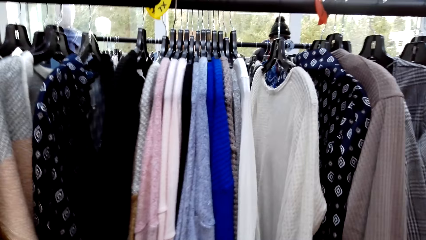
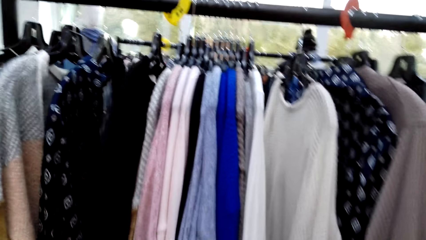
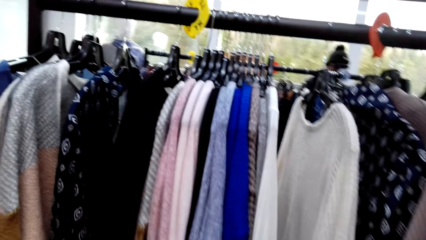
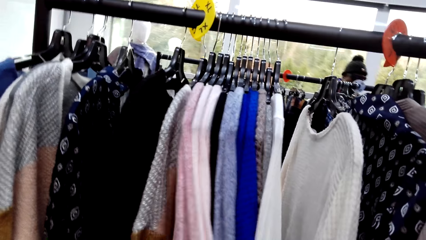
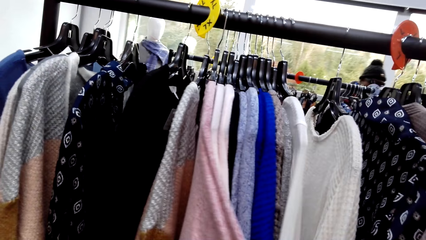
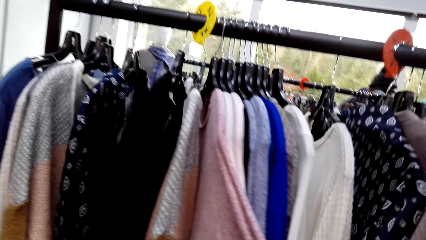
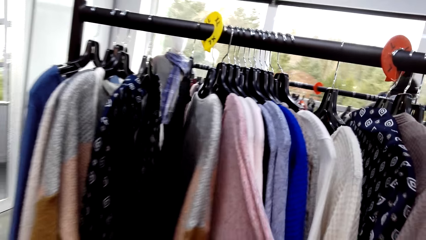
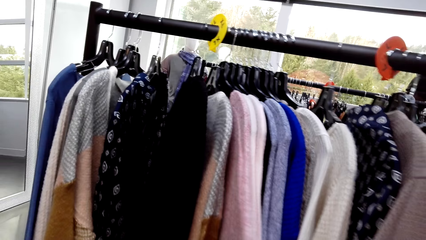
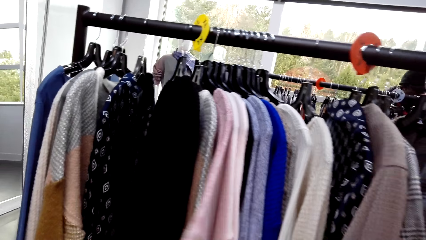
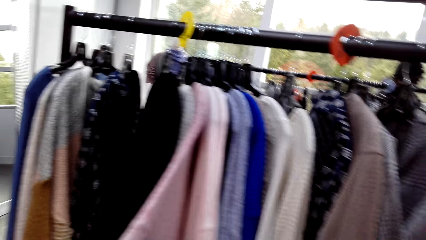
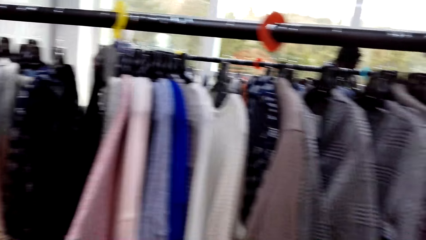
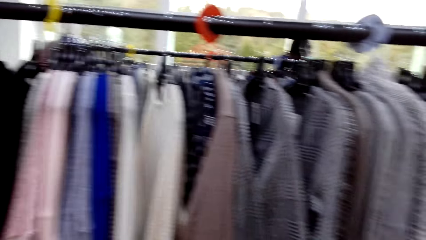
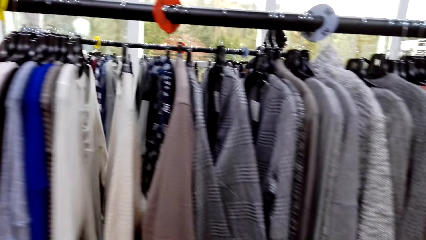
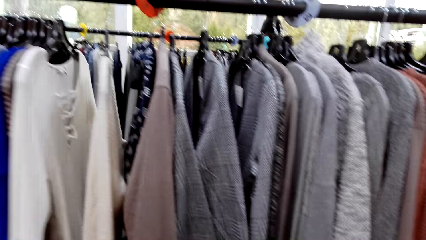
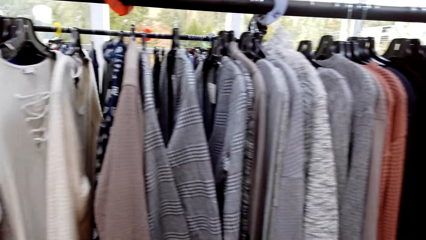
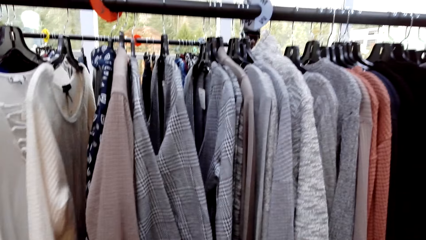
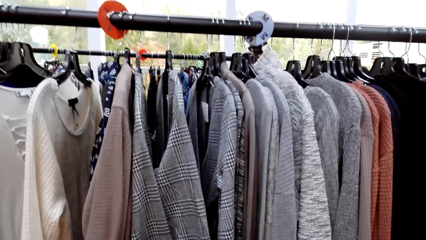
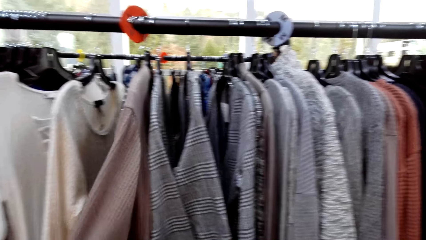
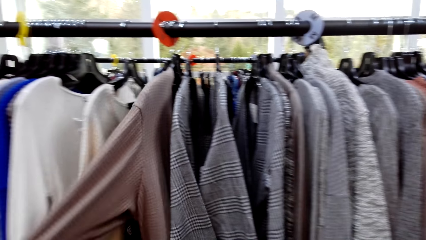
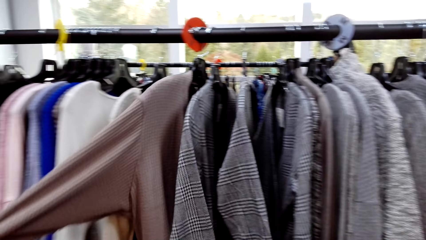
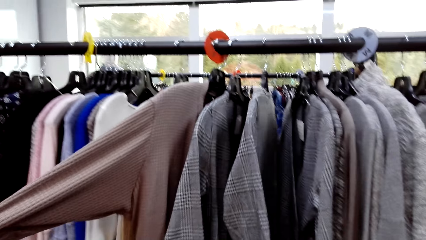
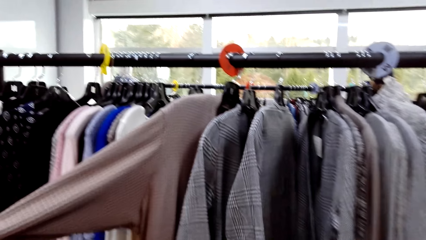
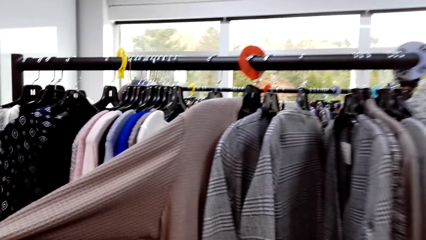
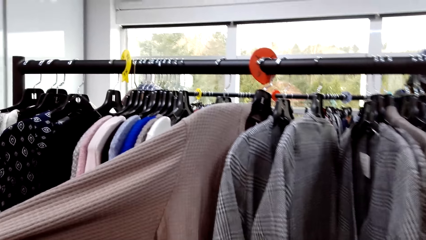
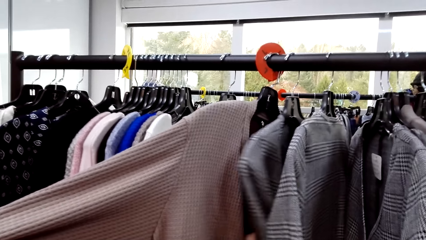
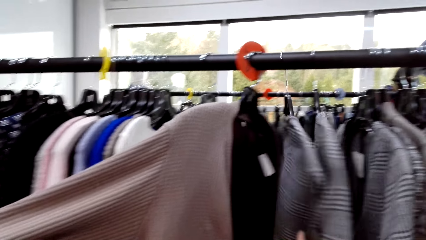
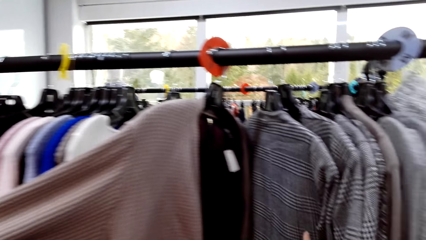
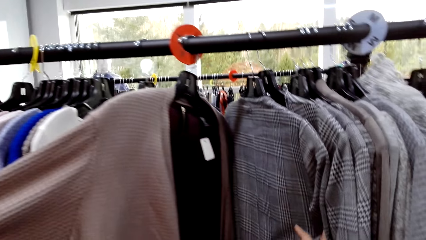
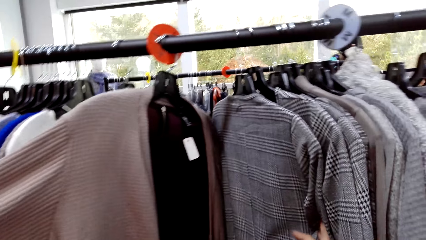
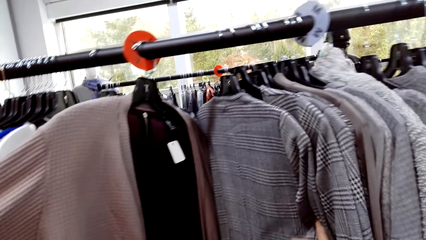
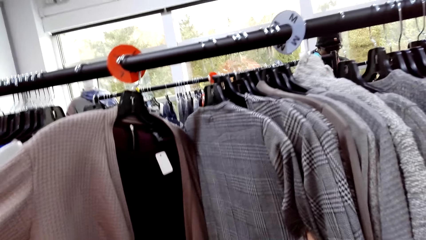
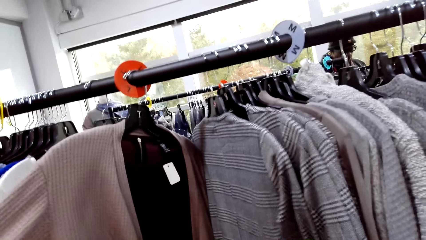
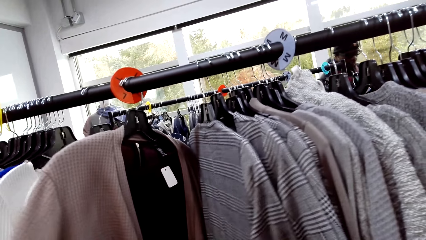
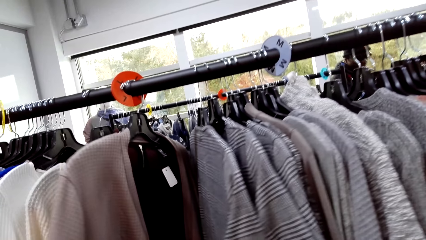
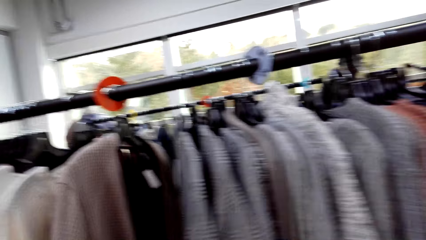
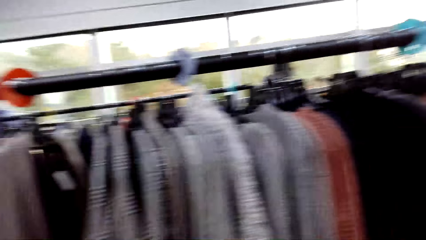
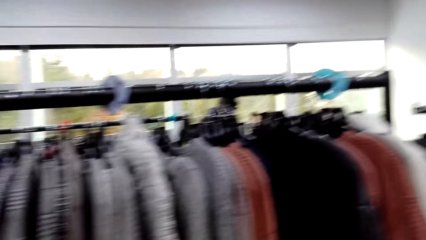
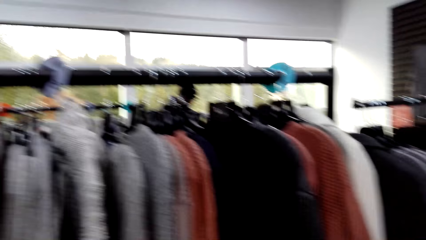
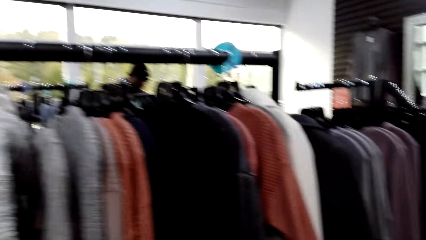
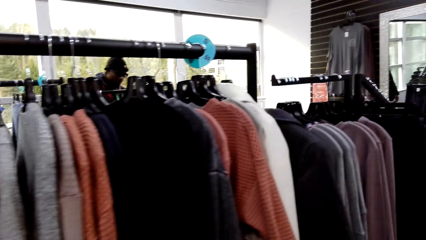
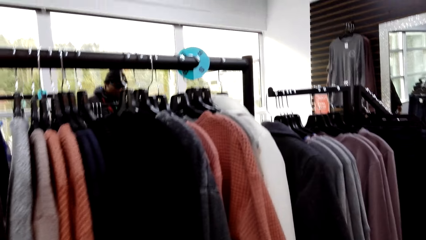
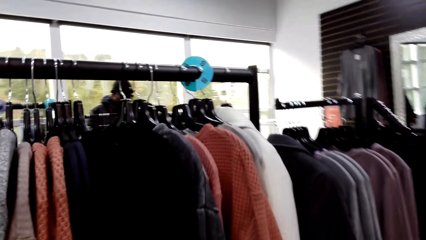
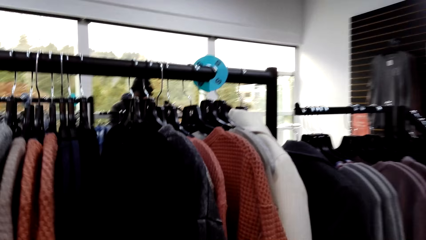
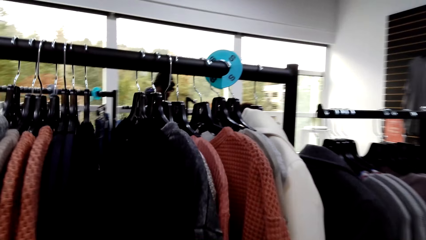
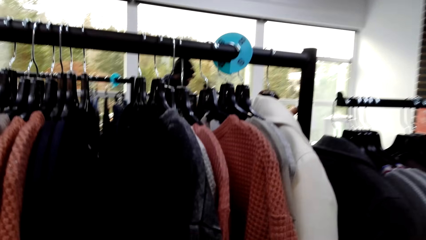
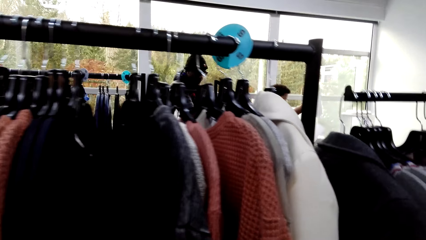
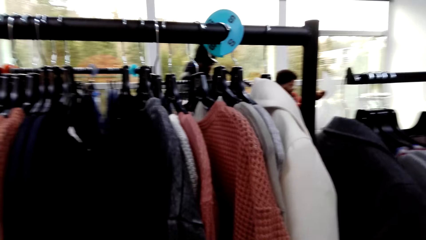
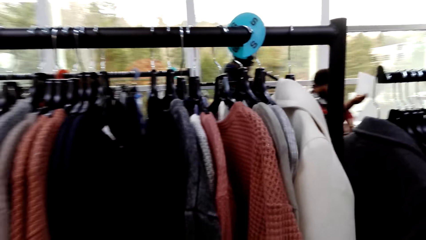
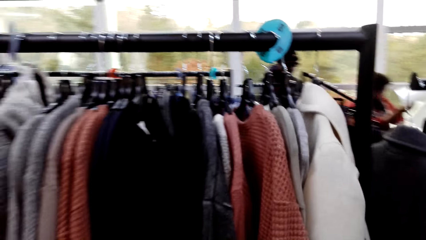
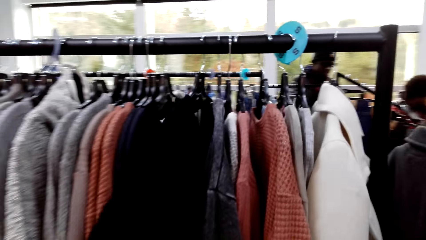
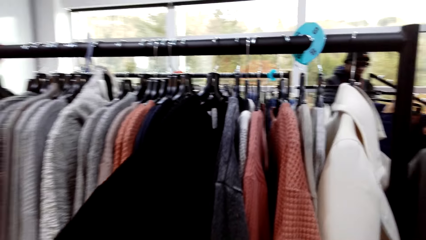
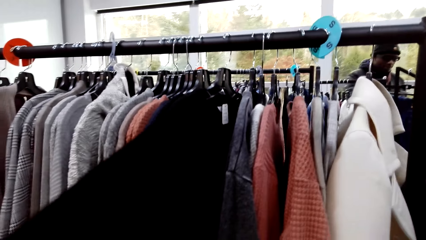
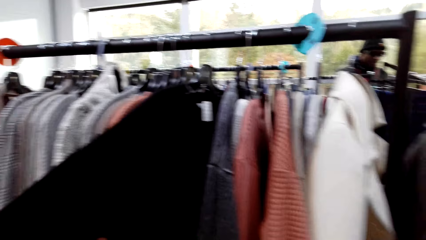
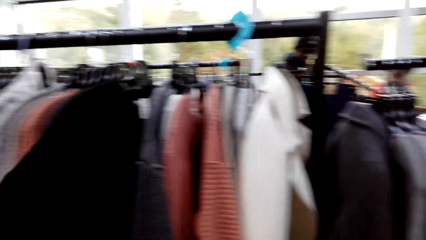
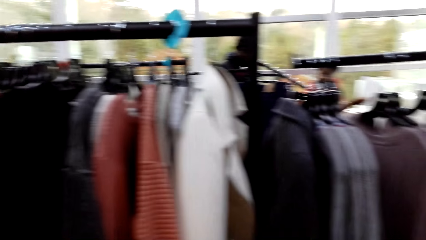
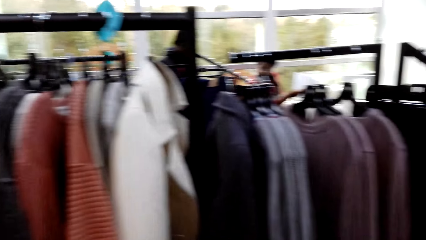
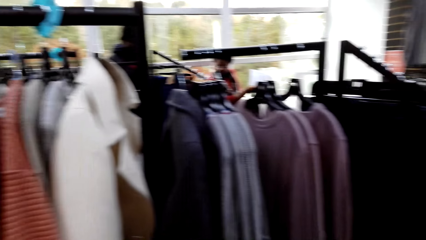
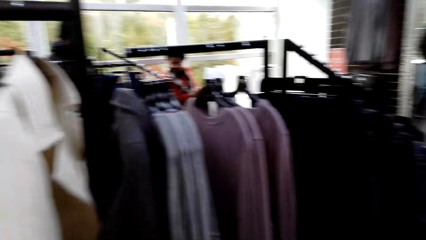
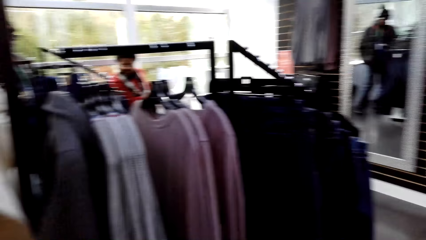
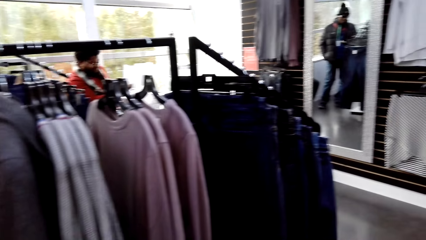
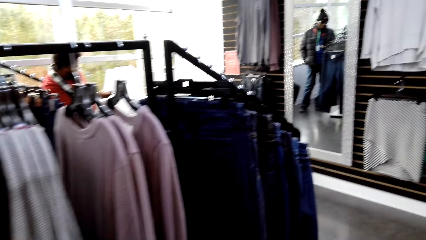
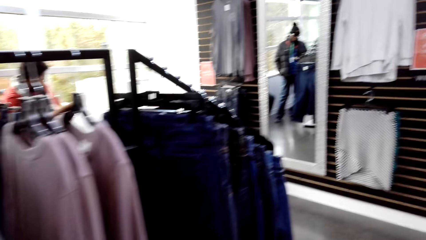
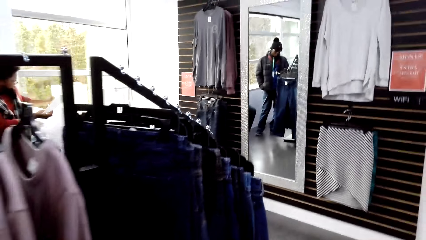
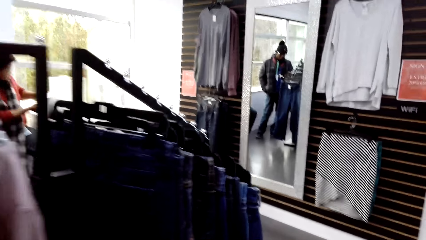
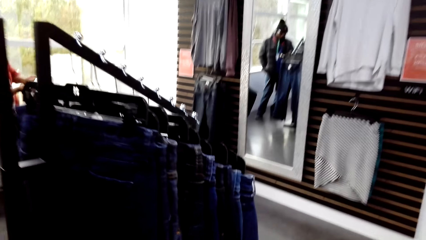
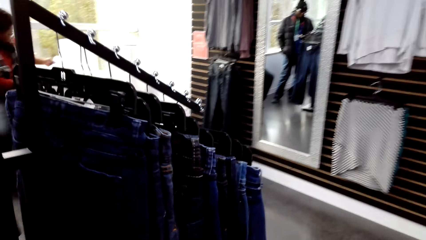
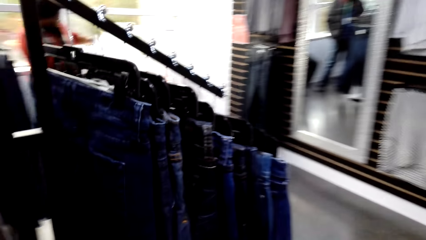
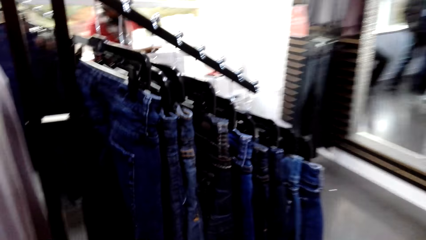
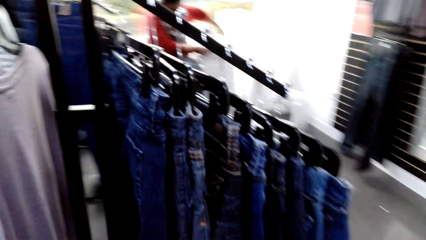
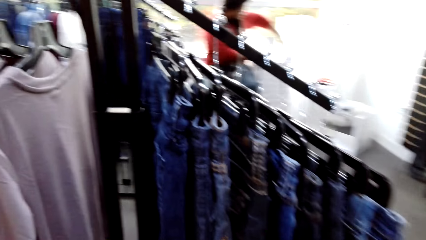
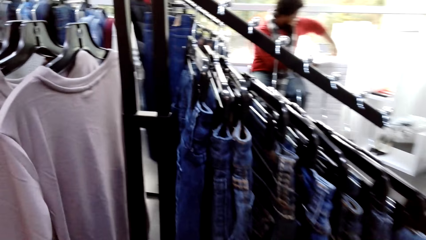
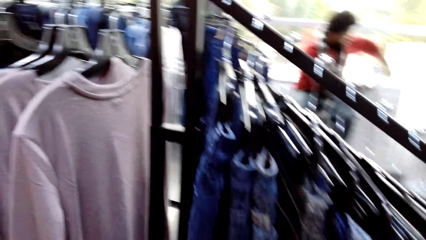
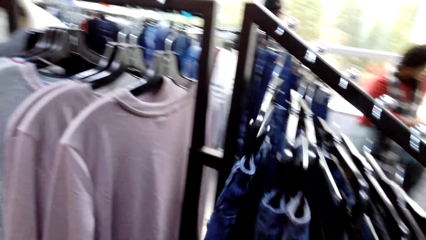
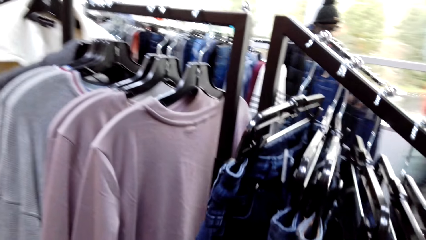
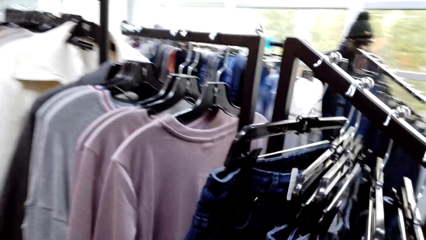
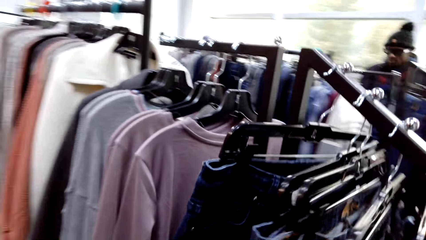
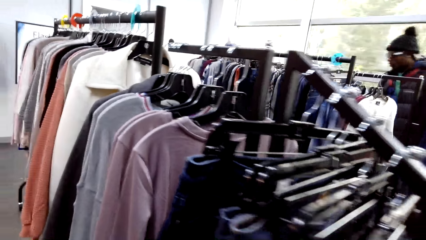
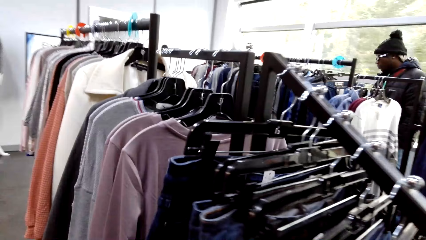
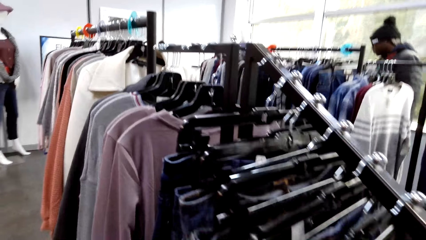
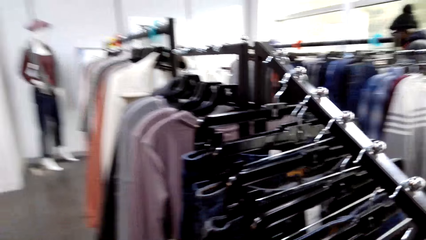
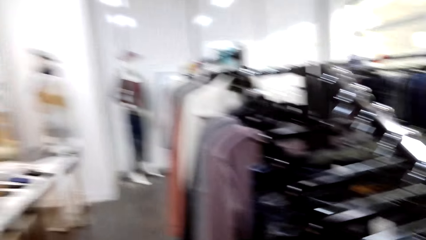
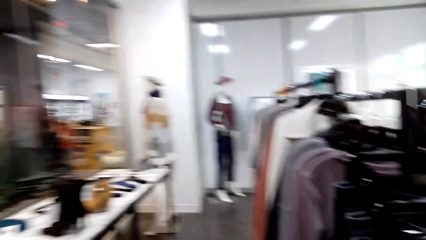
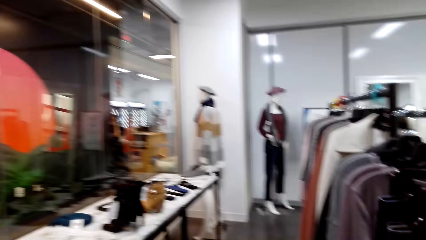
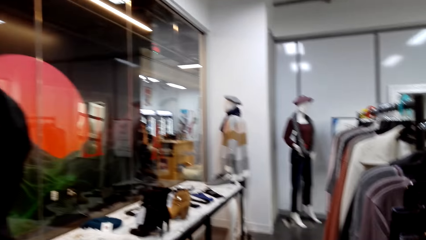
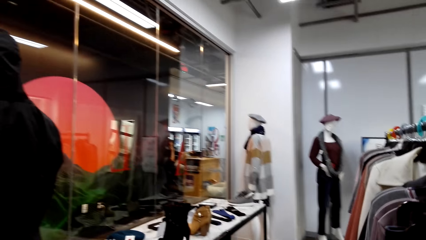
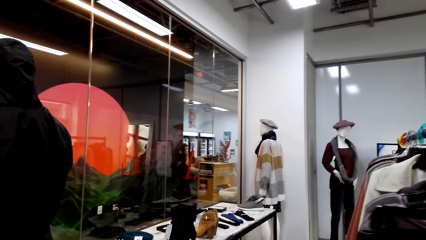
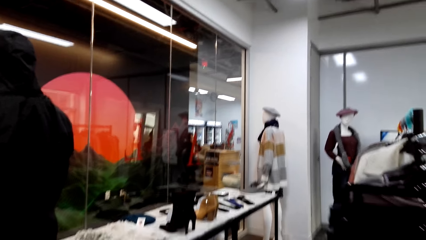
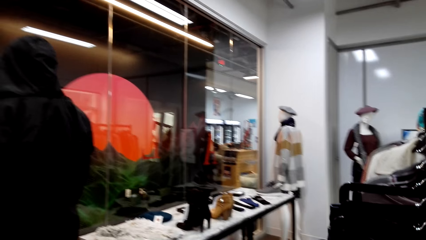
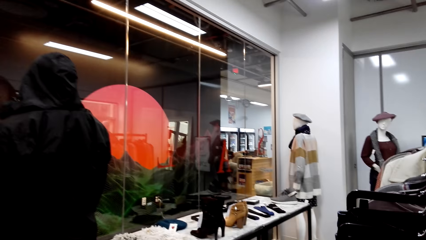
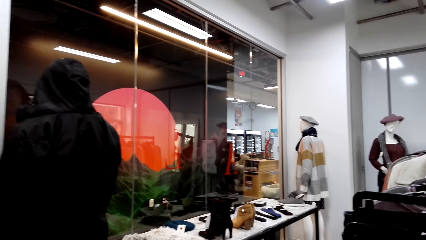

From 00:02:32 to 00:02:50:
The camera wearer looks around a hanging line. They inspect a sweater on the hanging line. They look around the hanging line. They inspect the sweater on the hanging line. They look around the hanging line. They inspect a trouser on the hanging line.
